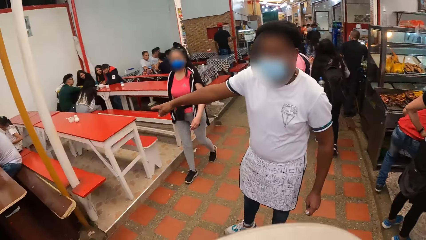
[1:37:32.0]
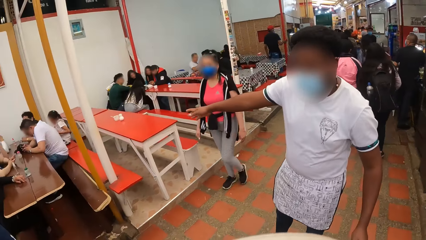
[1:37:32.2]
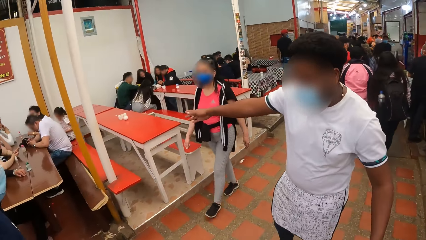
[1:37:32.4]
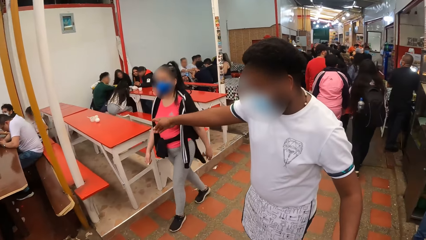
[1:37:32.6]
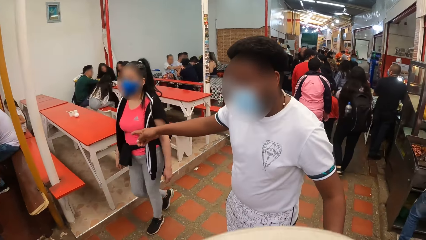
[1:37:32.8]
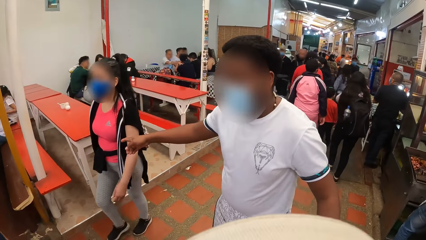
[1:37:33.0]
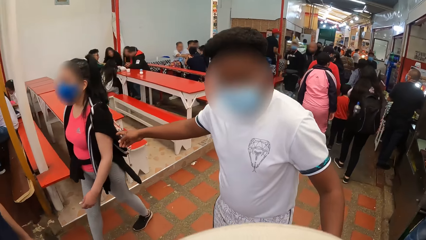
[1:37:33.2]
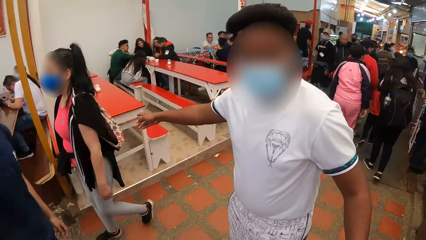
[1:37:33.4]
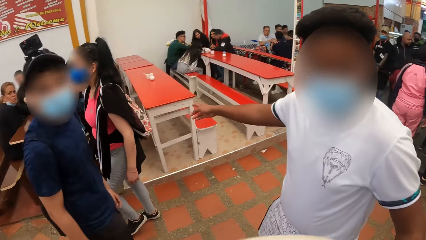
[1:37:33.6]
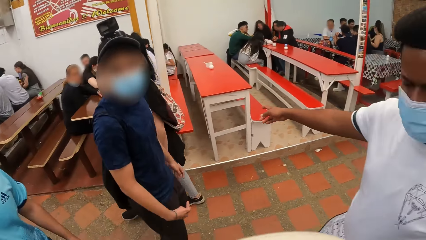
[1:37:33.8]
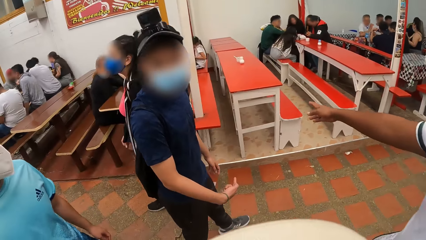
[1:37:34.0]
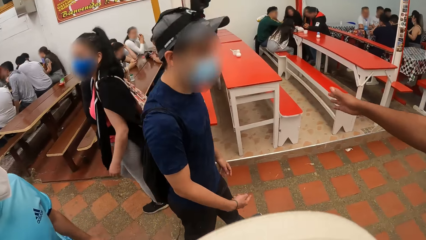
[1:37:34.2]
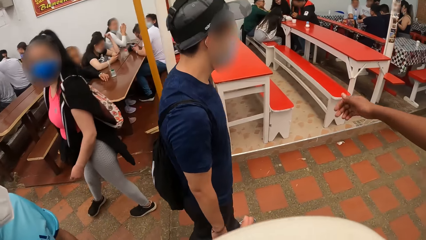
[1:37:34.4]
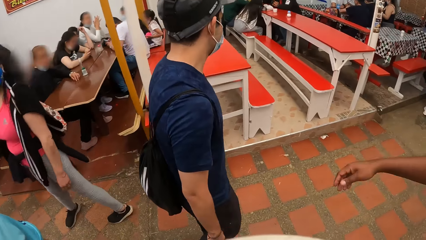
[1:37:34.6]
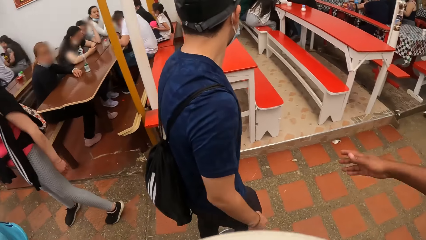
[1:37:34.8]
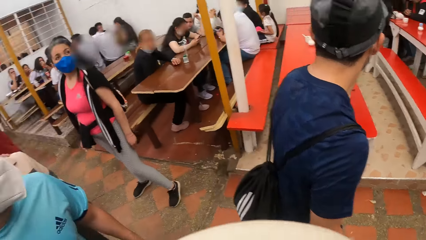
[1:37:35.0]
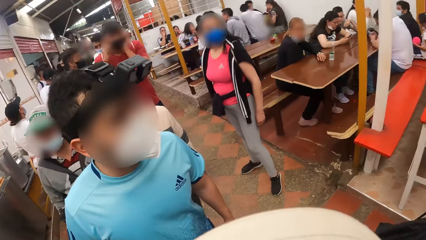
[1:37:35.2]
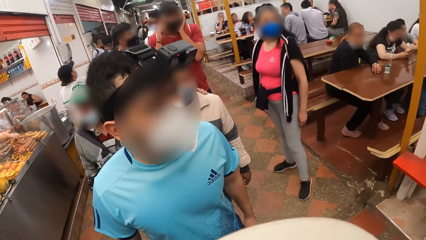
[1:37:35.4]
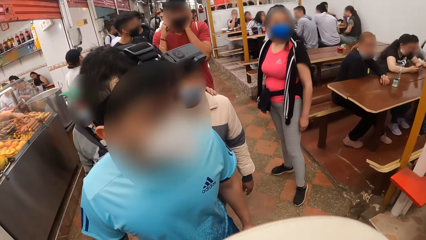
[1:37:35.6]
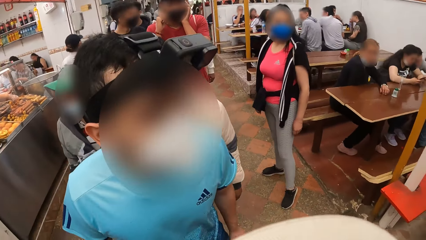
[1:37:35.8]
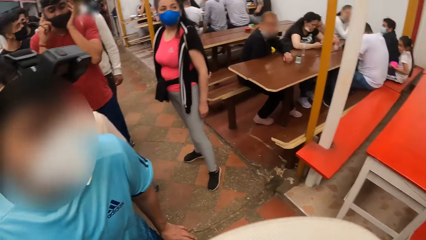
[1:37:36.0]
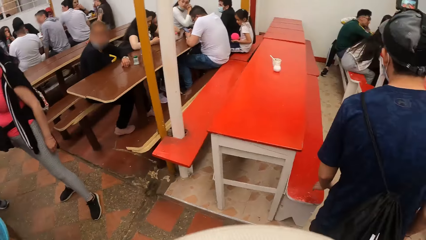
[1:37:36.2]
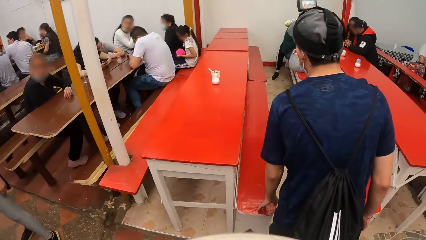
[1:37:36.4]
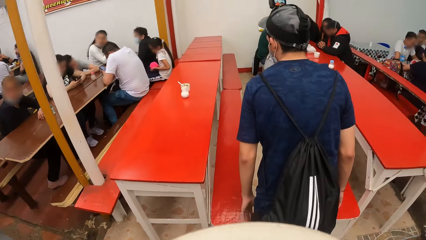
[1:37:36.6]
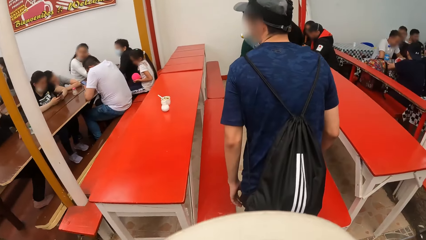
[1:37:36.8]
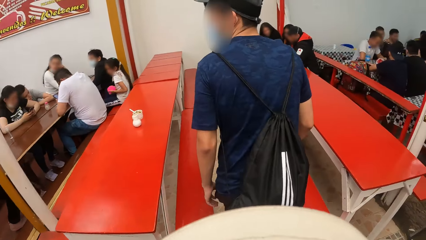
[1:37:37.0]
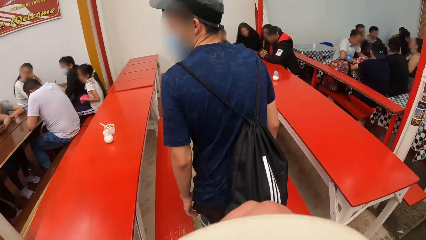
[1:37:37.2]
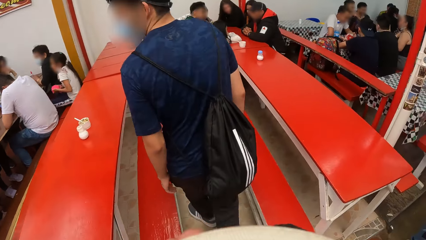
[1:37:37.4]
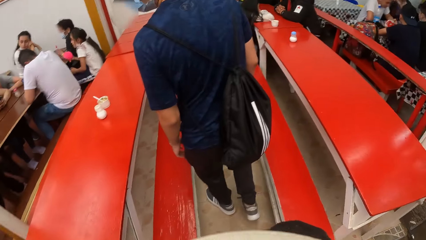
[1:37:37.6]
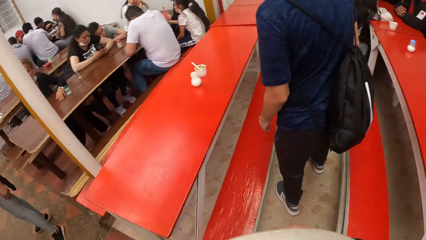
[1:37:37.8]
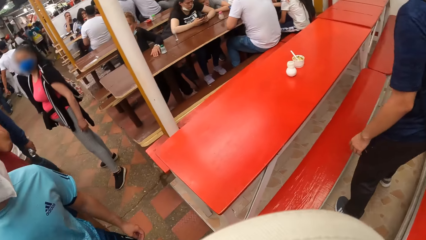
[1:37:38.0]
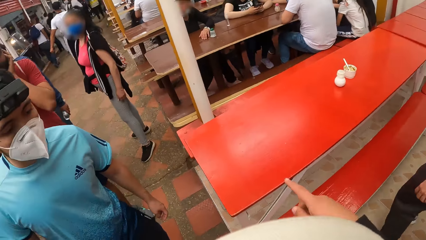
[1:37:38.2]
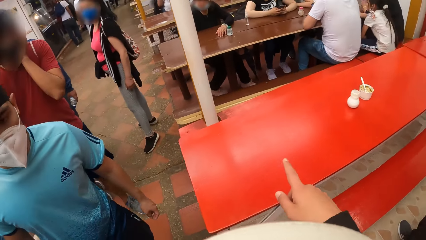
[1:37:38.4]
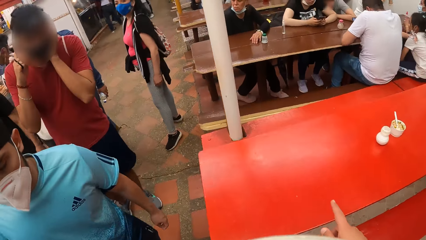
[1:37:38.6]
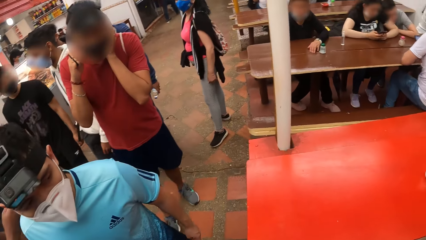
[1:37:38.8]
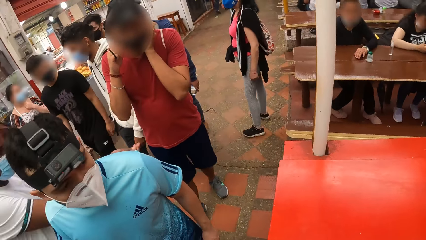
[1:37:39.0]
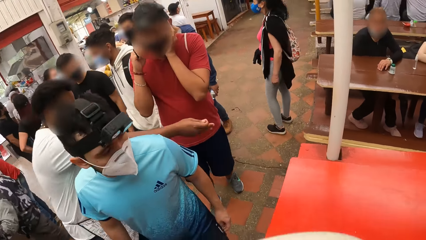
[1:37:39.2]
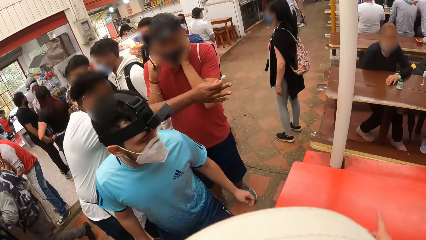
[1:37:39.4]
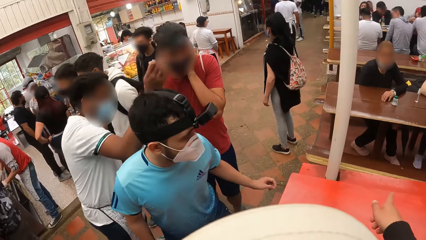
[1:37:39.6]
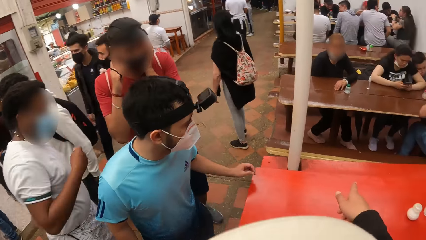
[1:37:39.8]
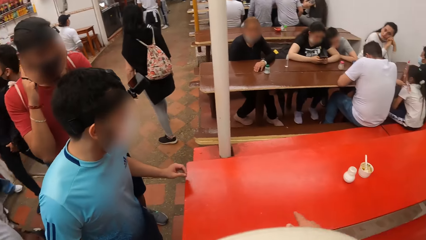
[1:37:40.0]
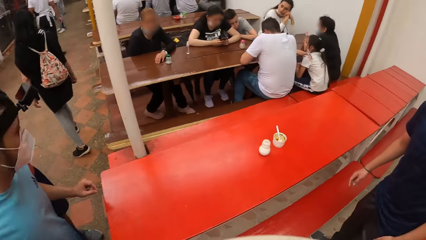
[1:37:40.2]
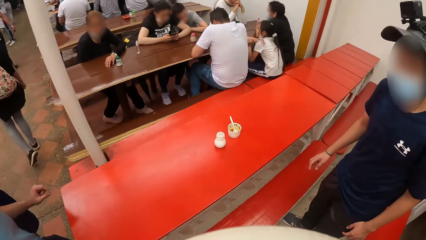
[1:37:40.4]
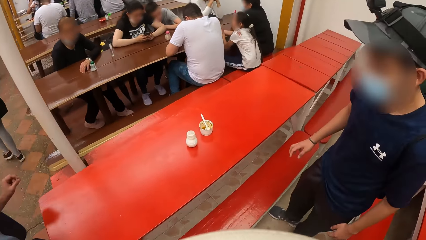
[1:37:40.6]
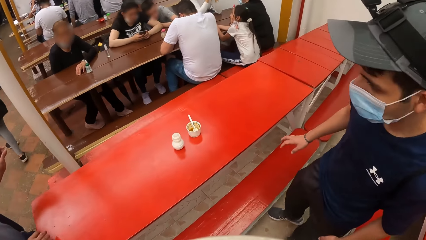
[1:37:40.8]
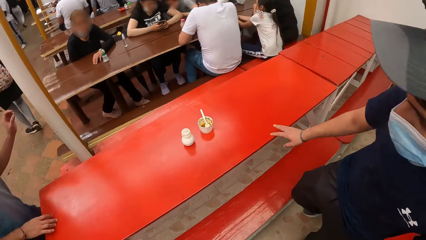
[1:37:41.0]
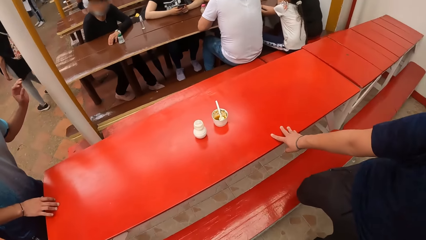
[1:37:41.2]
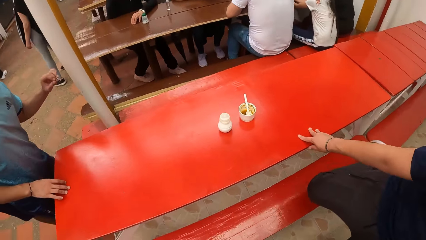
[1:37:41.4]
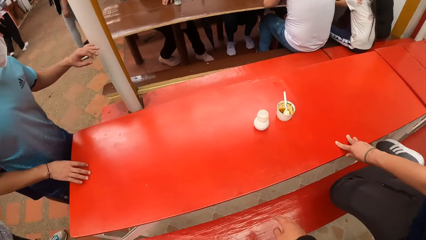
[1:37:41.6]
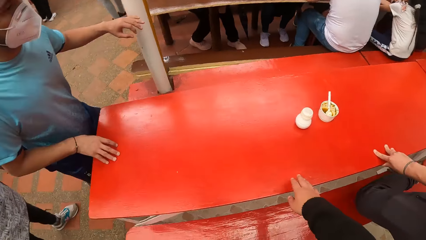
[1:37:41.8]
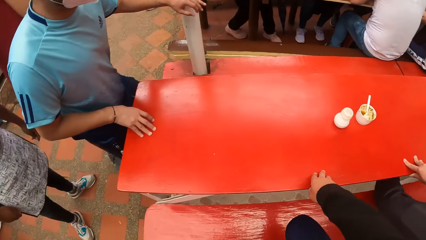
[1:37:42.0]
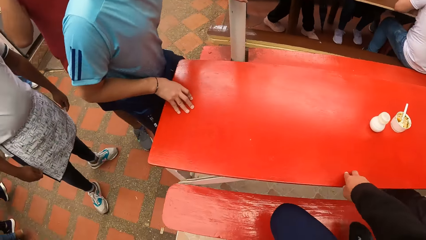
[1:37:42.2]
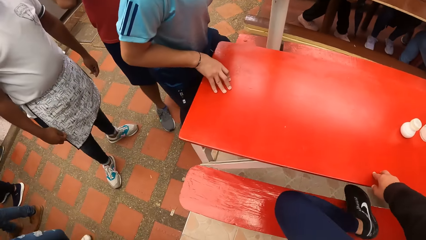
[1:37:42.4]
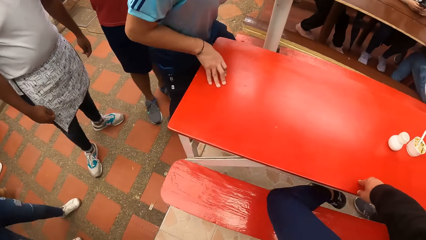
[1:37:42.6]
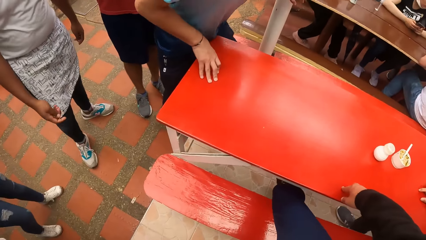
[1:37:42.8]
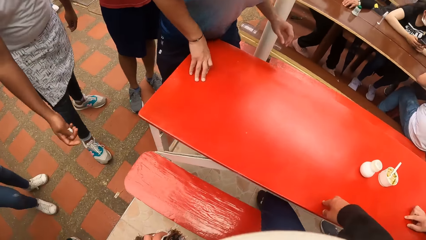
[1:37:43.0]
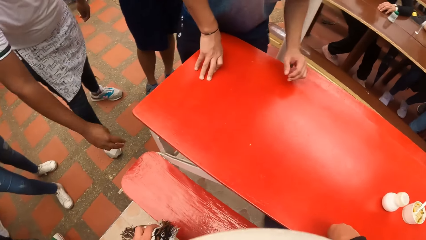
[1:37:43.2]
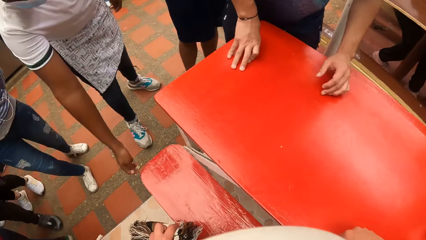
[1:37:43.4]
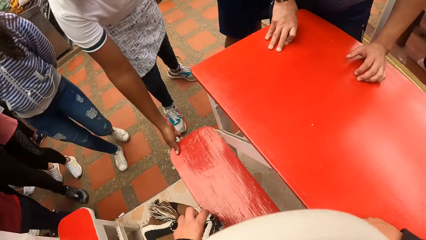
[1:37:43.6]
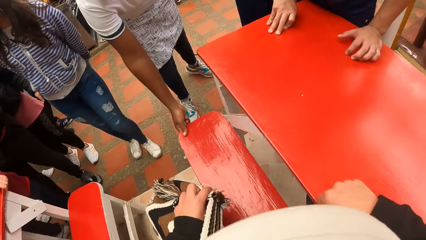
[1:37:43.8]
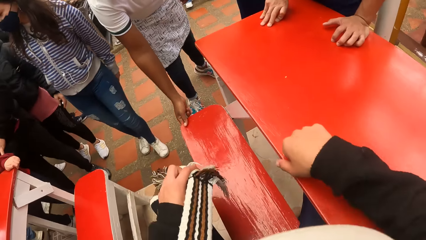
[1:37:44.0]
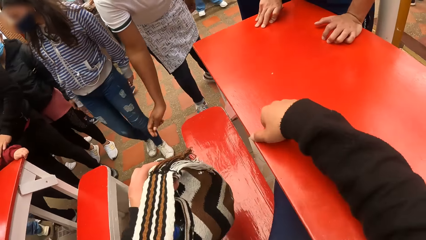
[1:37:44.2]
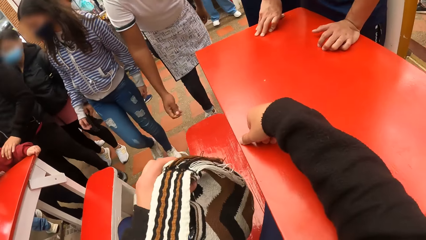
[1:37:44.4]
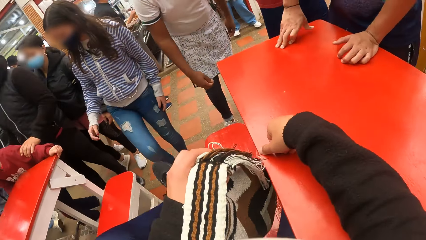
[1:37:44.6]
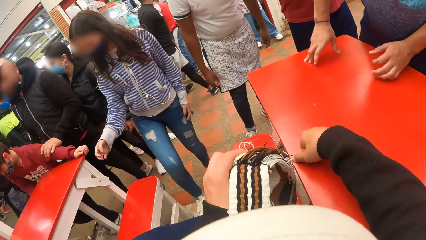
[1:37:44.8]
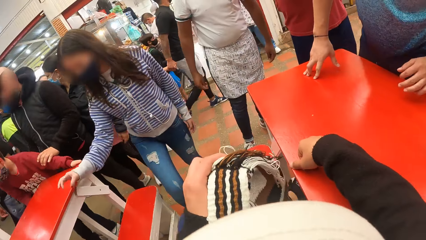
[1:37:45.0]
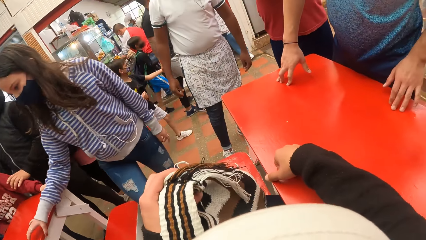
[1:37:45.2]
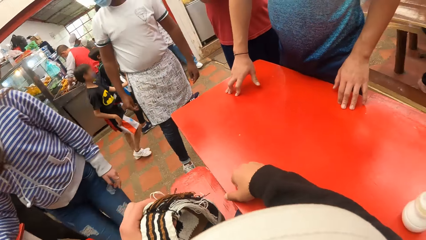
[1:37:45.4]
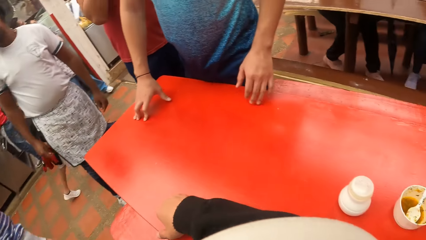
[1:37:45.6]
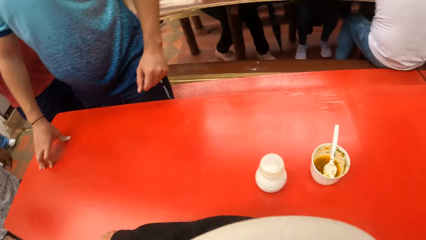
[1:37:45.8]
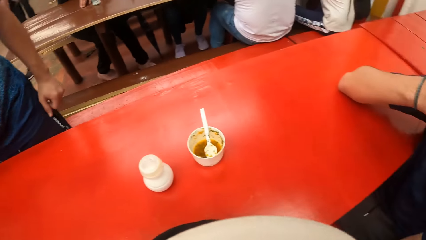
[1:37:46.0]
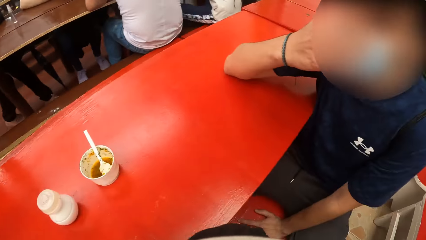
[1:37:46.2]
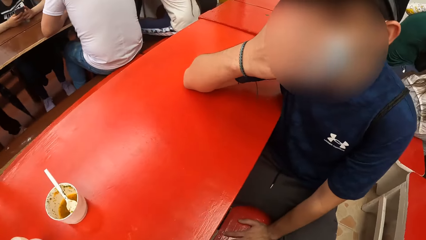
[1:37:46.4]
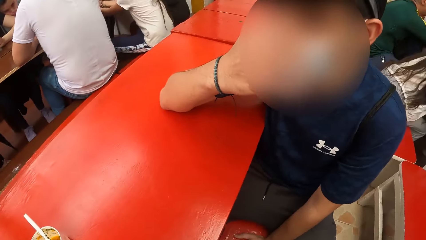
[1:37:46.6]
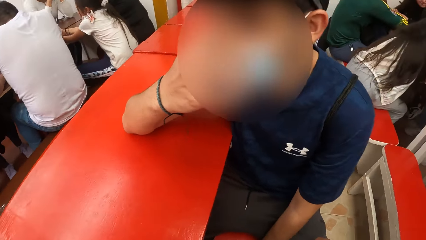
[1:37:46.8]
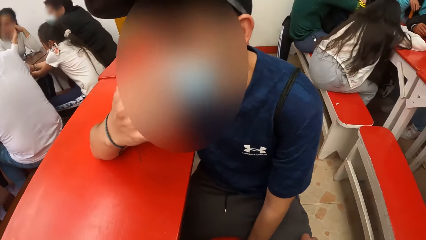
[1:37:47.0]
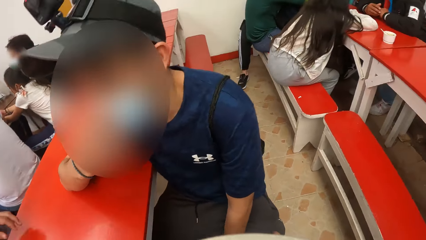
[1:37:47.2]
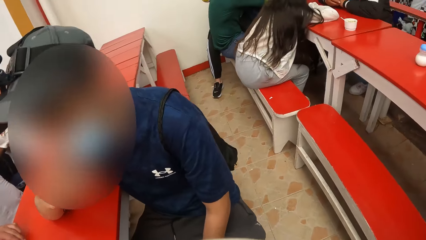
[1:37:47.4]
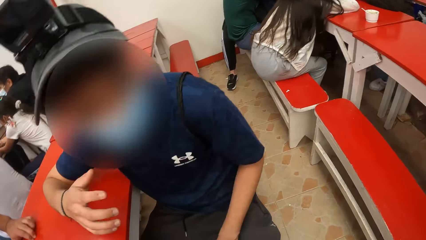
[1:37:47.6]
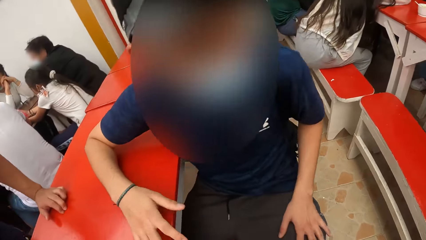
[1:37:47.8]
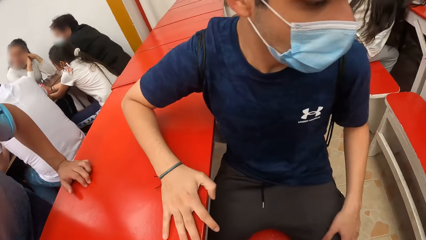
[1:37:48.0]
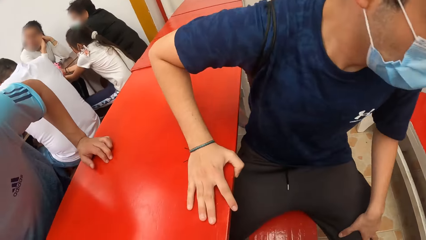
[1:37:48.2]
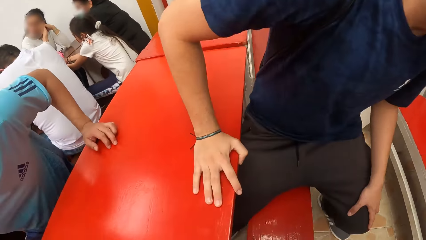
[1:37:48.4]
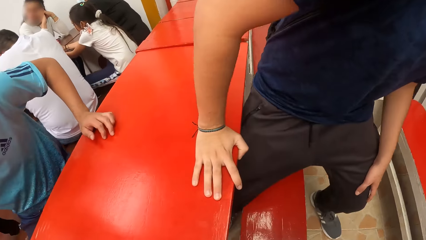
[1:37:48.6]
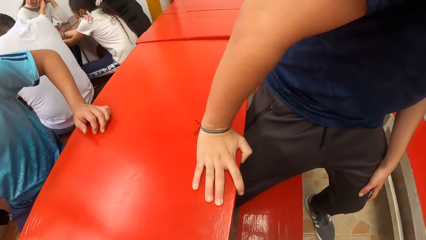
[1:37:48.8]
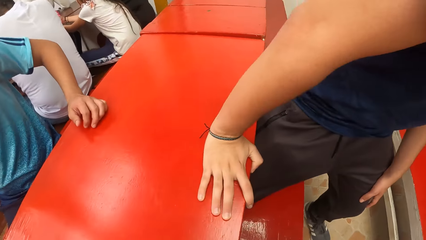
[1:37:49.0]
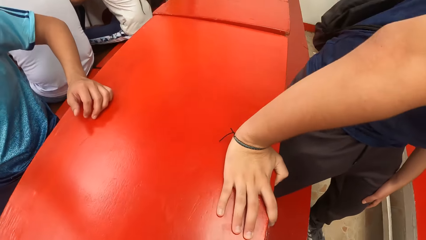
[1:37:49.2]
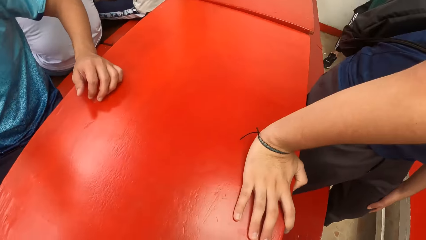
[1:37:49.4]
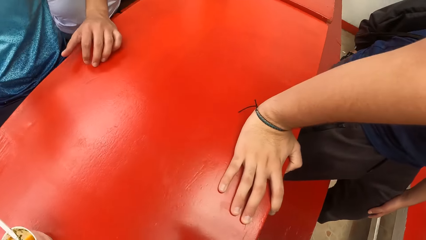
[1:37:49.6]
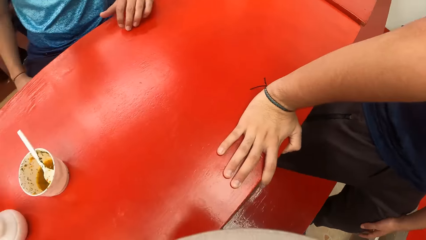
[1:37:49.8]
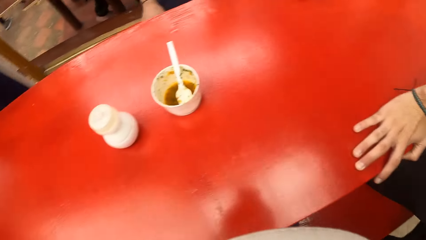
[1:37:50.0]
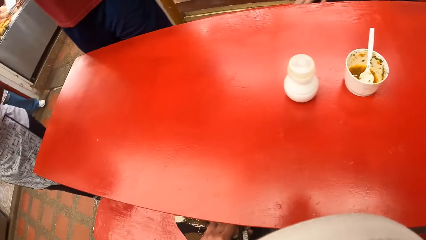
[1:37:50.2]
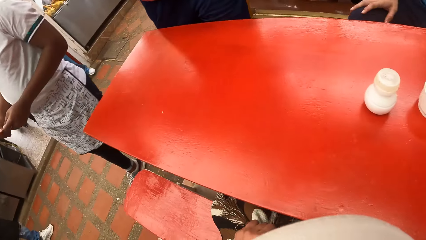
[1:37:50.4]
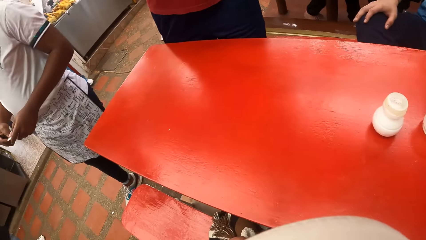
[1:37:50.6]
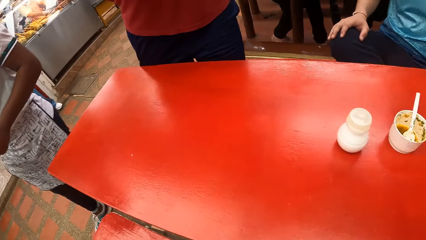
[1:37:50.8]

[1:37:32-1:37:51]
The camera wearer looks around. The waiter interacts with the camera wearer. A man points at the bench with his right index finger and moves towards the bench. The camera wearer moves towards the bench. He points at a table with his right index finger. The waiter points at the bench with his right index finger. The man places his right hand on the table. Another man places his right hand on the table. The first man moves his right leg over the bench. The camera wearer places his right hand on the table and moves his right leg over the bench. The other man places both hands on the table. The camera wearer sits down on the bench. The waiter holds the bench with his right hand and removes his right hand from the bench. The camera wearer holds something. The other man removes his left hand from the table. The first man stands up from the bench. The other man sits on the bench.
